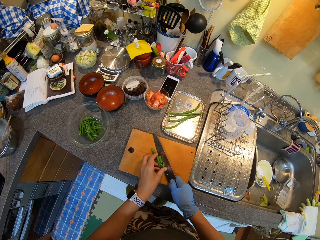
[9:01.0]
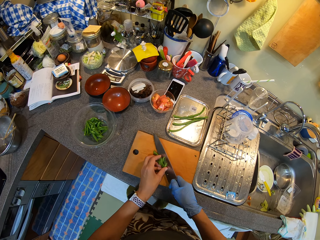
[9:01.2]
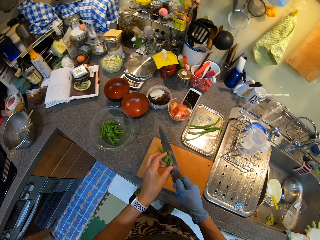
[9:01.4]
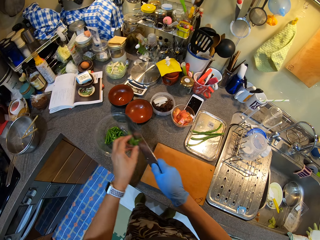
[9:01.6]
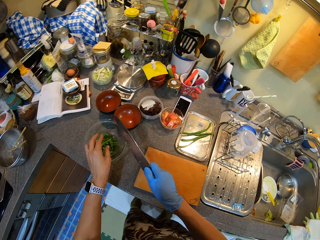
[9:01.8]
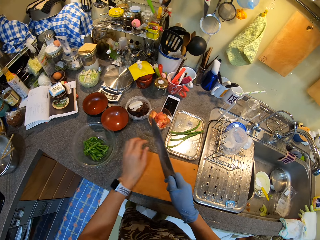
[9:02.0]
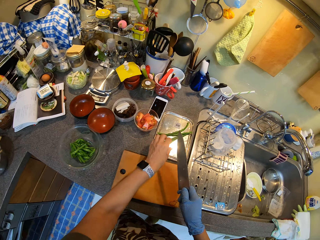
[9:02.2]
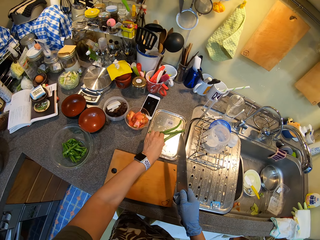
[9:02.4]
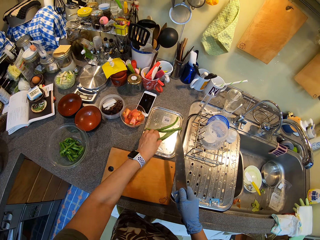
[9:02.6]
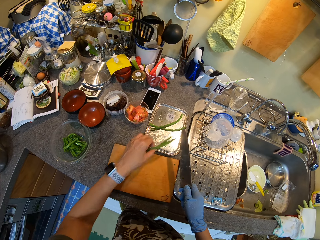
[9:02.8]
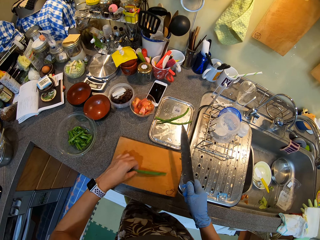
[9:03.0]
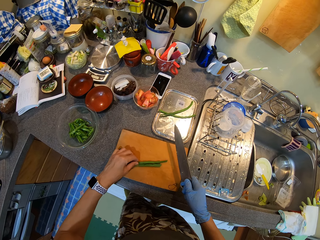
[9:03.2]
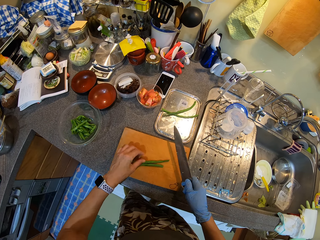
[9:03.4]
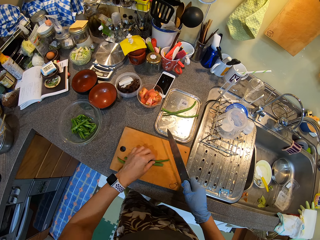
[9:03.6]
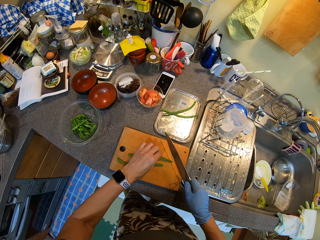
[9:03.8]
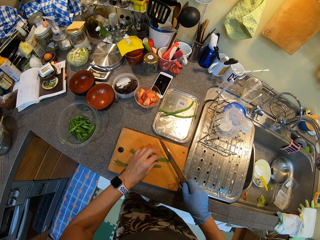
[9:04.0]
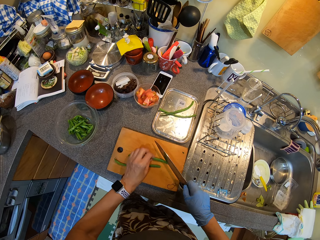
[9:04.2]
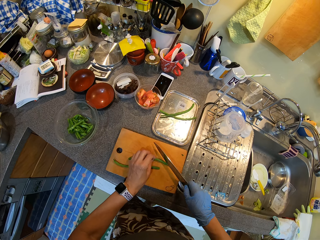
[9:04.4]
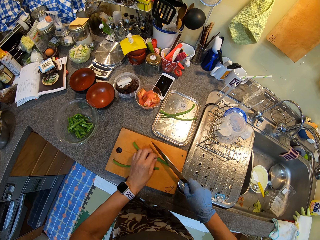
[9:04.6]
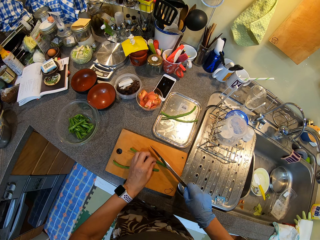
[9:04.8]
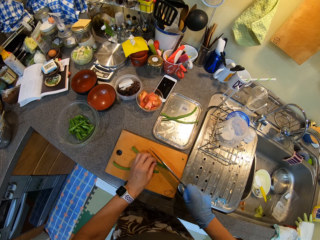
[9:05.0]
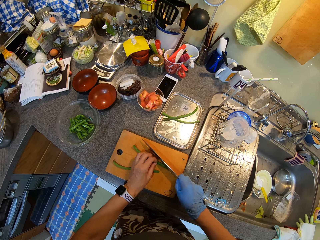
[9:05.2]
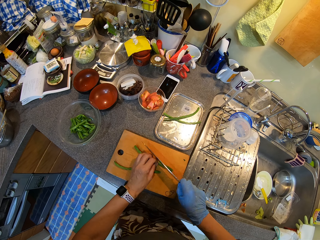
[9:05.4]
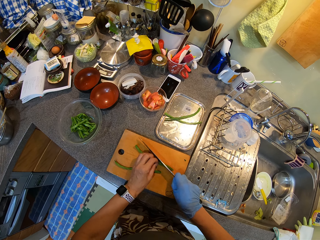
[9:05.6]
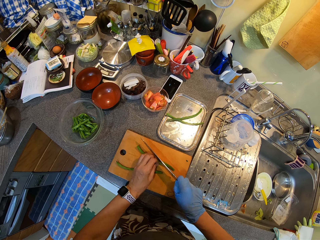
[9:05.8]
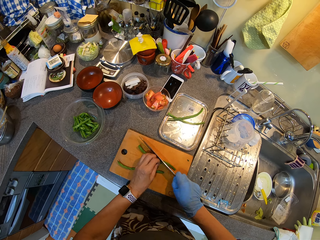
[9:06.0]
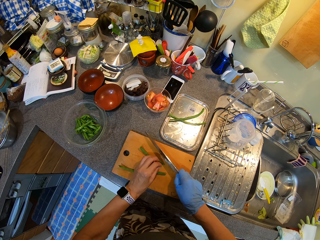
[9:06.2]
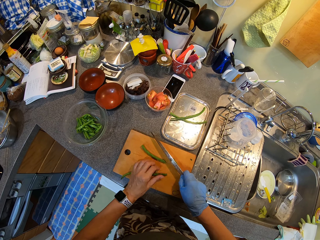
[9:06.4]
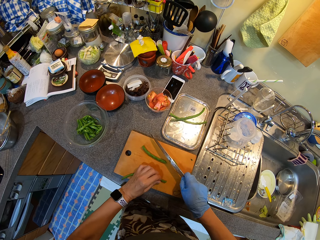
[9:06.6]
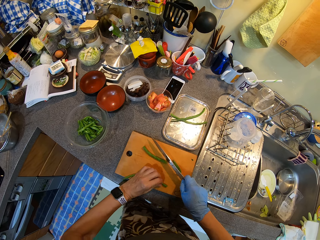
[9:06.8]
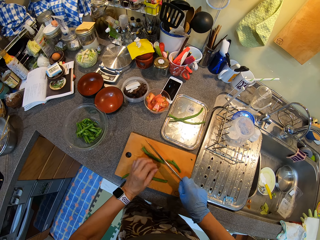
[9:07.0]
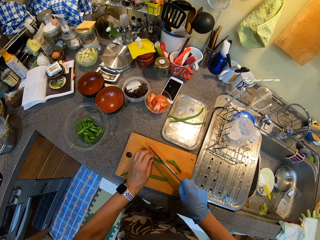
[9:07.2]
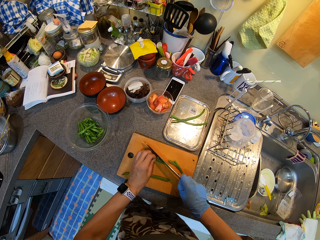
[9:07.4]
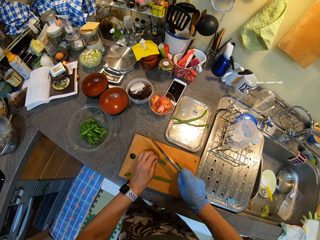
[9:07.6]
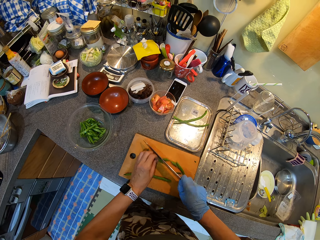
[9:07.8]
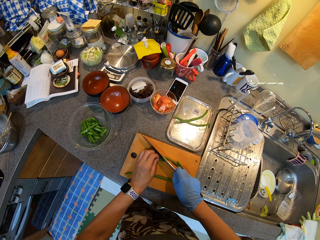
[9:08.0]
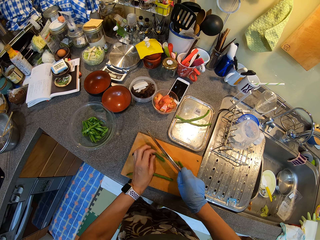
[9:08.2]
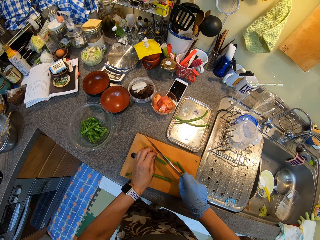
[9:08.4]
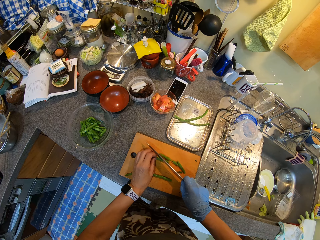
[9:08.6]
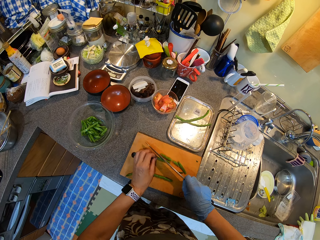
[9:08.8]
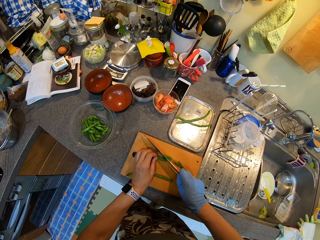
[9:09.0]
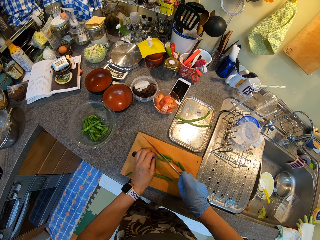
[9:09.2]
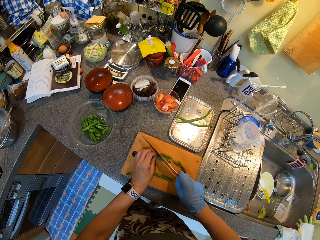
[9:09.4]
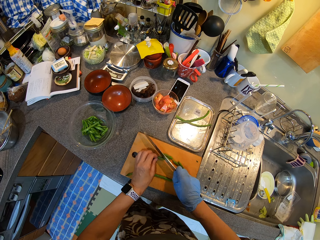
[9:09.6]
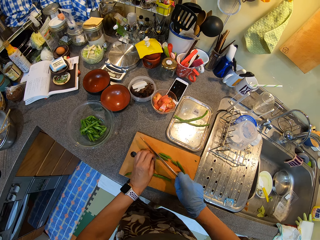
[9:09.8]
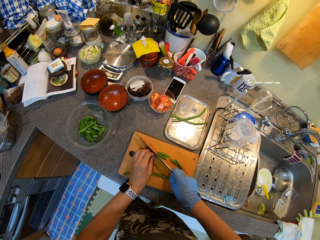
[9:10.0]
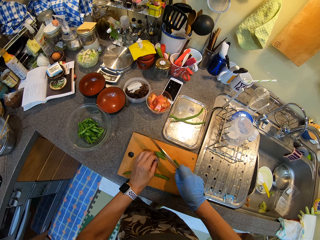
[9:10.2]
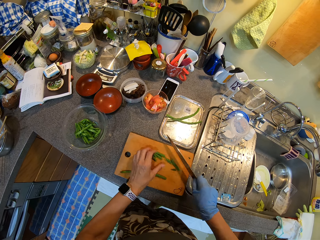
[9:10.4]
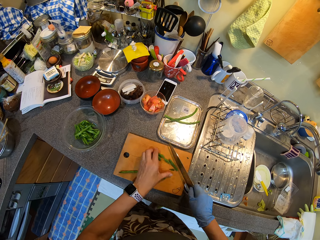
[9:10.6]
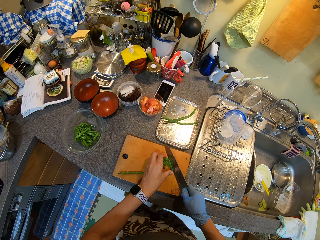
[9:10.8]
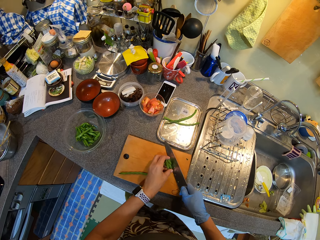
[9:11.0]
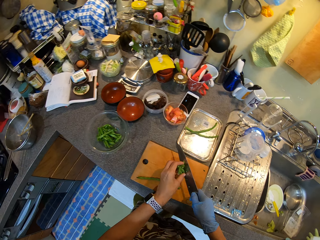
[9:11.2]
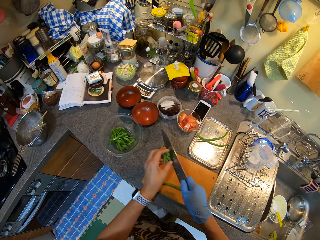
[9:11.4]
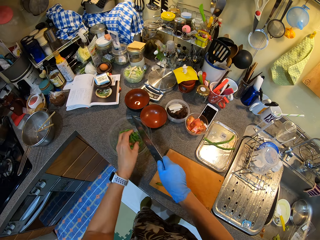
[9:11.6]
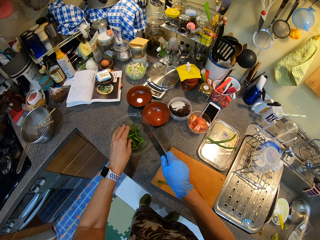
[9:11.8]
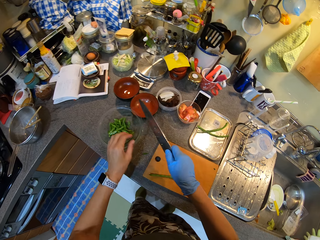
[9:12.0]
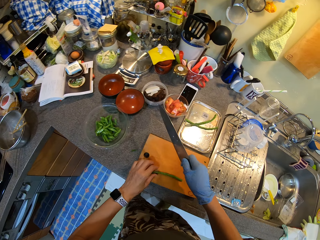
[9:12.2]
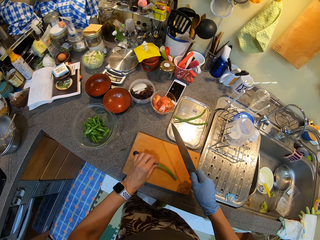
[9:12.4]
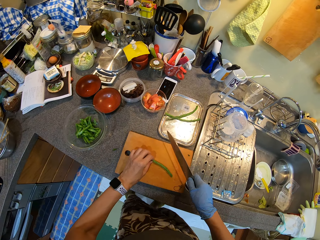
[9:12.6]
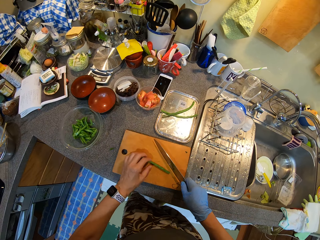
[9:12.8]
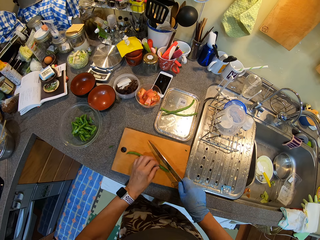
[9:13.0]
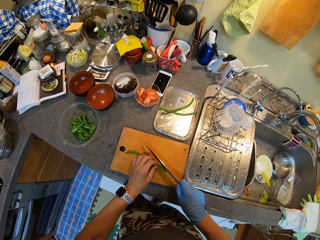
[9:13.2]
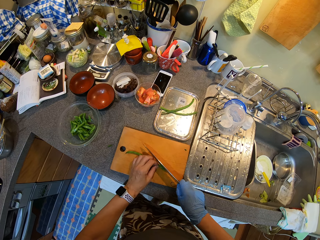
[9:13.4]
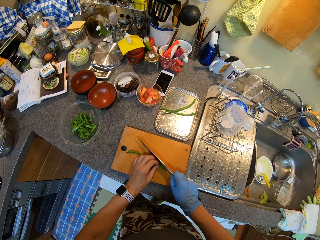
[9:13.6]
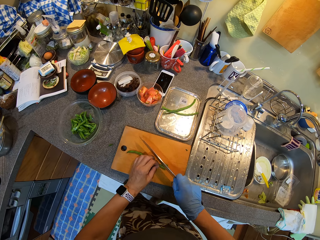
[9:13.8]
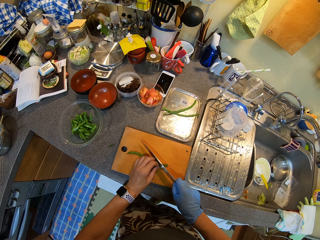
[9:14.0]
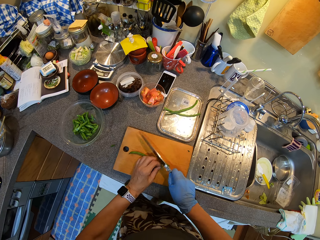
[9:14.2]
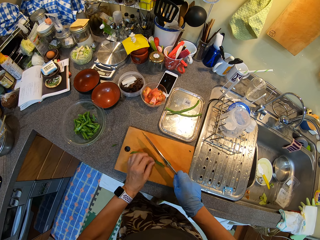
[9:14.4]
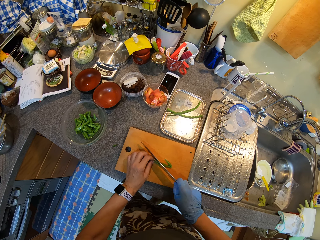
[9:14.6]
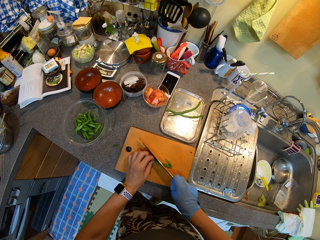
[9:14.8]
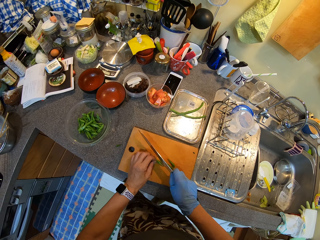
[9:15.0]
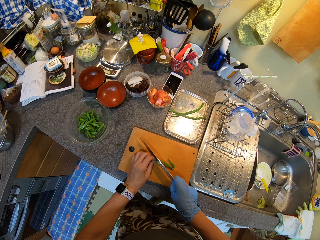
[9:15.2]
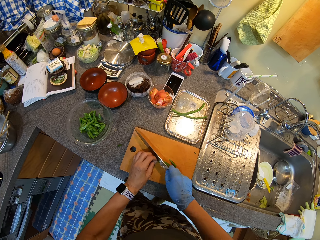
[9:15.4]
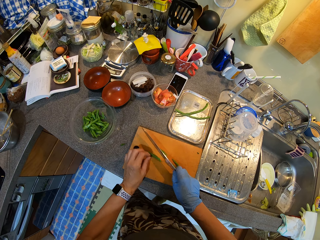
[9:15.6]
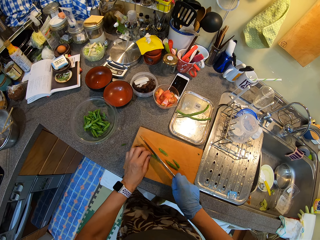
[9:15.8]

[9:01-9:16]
The camera wearer puts something in a bowl. They put the French beans in the bowl.

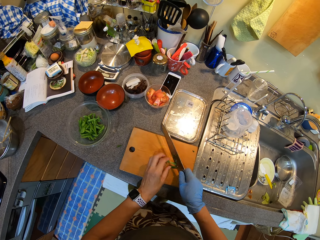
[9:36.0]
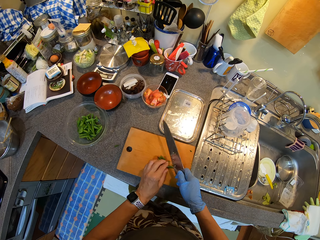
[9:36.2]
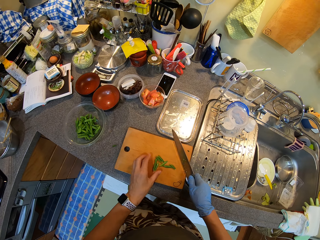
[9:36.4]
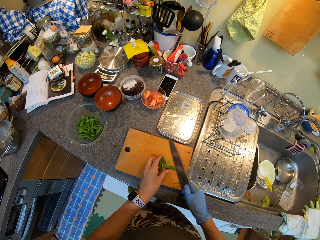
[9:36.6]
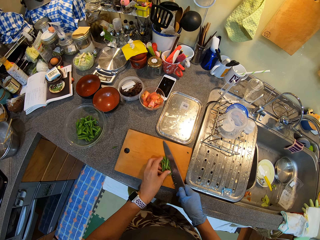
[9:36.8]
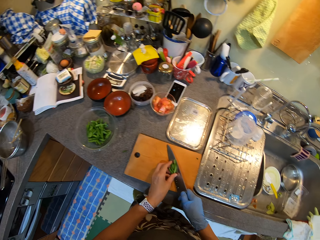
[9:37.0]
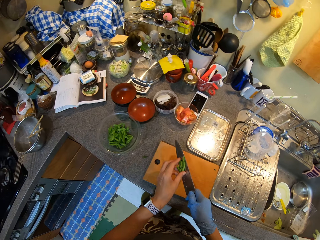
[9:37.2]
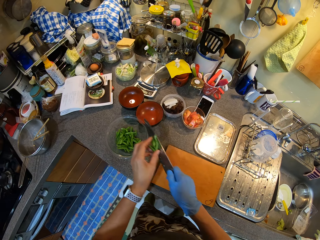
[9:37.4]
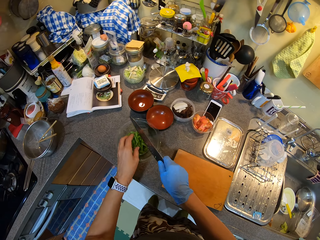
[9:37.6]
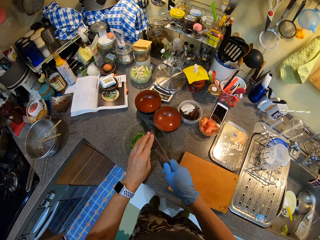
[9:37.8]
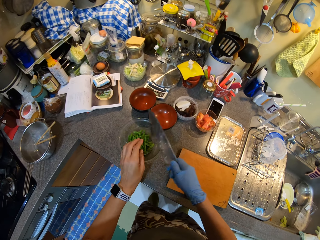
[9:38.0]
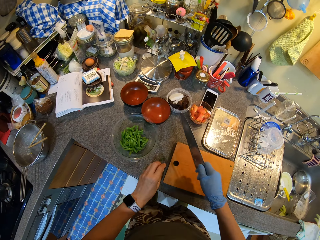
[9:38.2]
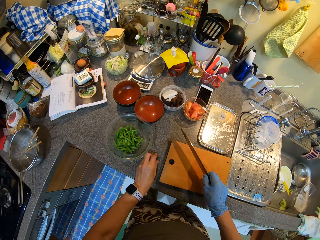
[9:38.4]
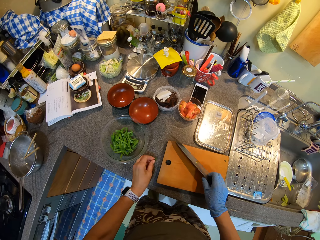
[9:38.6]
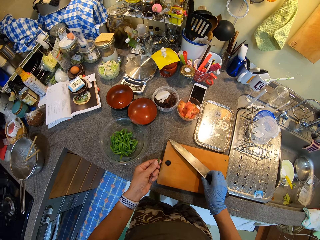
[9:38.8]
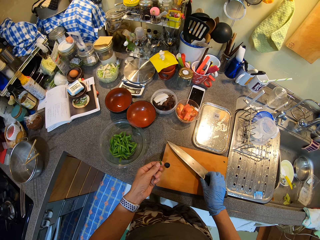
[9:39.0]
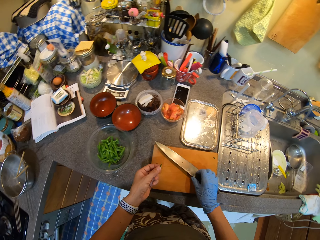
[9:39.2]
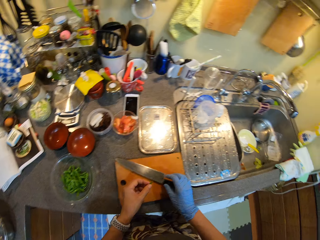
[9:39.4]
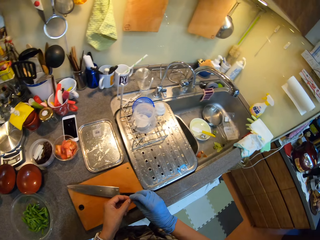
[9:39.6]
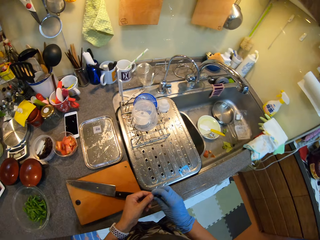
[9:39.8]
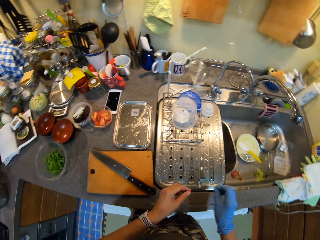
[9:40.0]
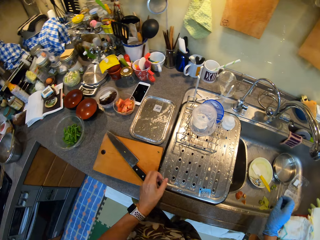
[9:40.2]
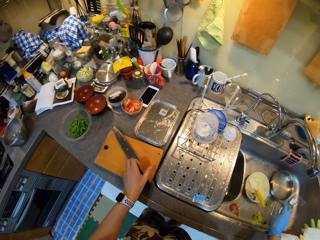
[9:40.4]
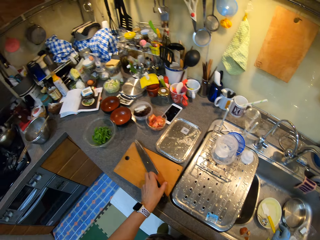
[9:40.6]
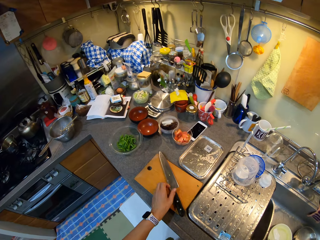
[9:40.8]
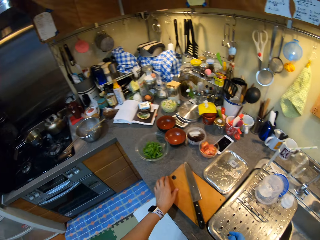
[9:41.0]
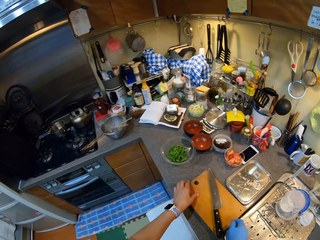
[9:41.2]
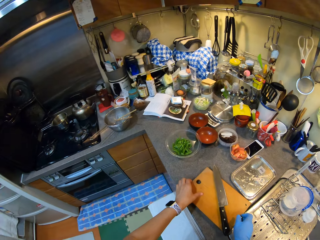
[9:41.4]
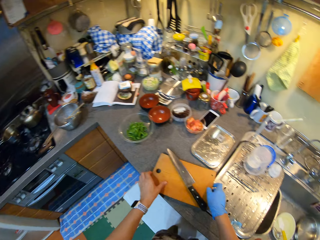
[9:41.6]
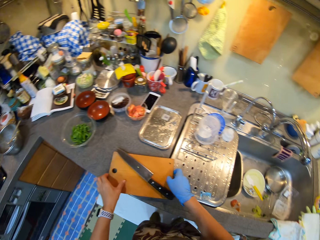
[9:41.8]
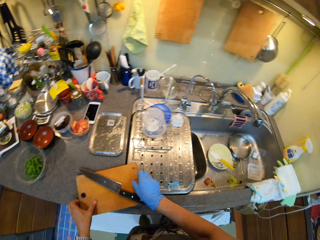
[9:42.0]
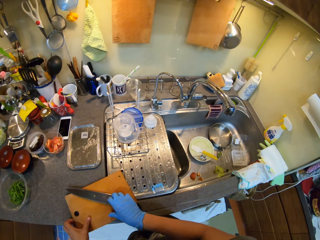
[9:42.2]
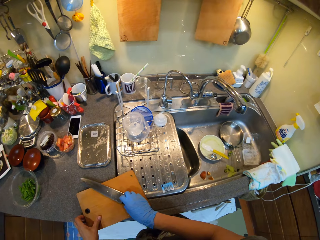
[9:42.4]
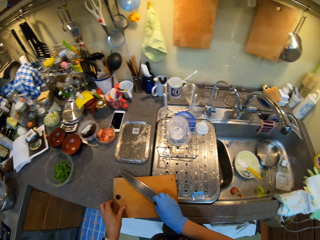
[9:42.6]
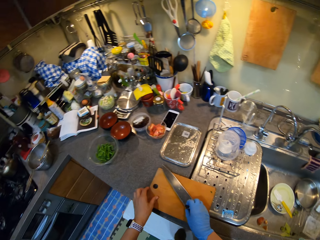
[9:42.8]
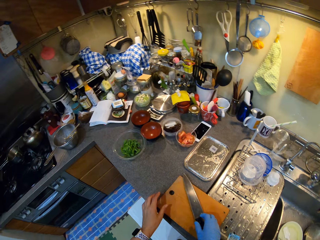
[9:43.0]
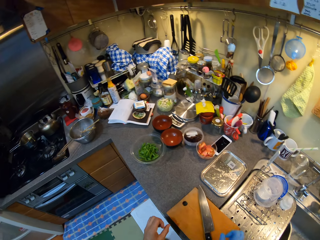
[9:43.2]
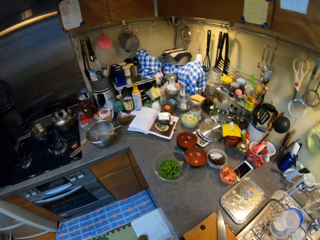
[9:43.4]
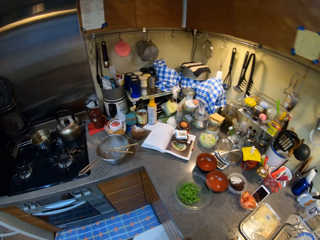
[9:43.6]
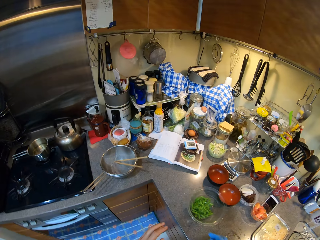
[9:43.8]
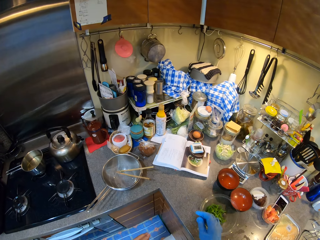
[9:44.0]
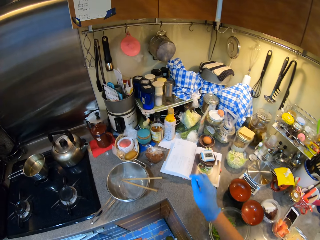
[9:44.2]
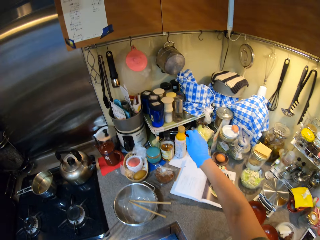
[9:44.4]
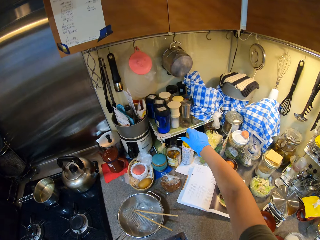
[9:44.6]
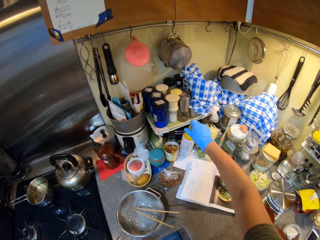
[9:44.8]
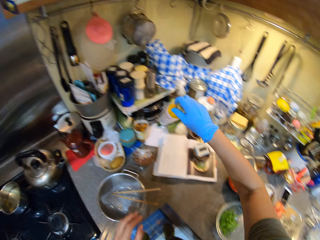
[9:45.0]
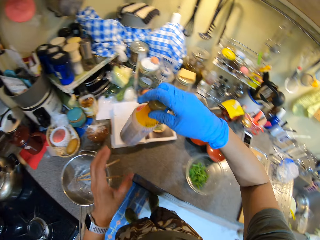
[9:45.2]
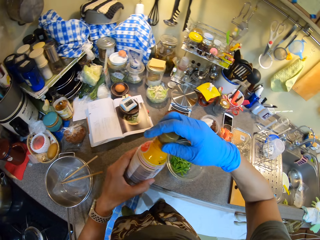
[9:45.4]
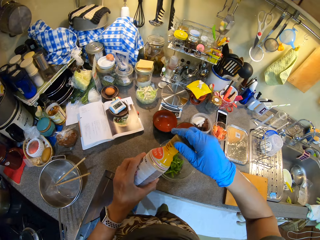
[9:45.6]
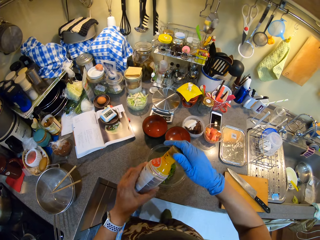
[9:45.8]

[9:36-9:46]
The camera wearer puts green beans in the bowl. They place the green beans on the chopping board. They walk in the kitchen. They pick up the chopping board. They walk in the kitchen. They pick up the oil on the table. They pour the oil in the French beans.
